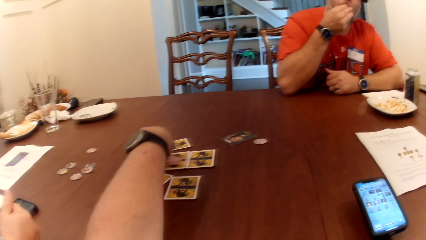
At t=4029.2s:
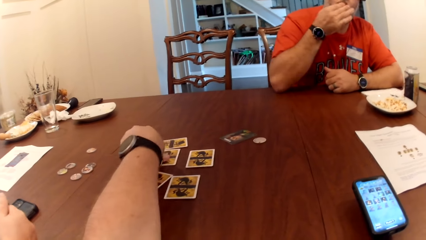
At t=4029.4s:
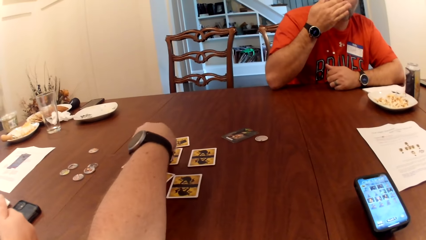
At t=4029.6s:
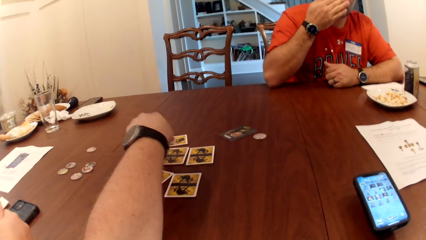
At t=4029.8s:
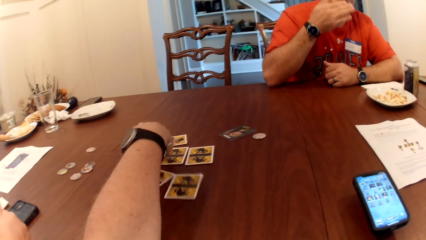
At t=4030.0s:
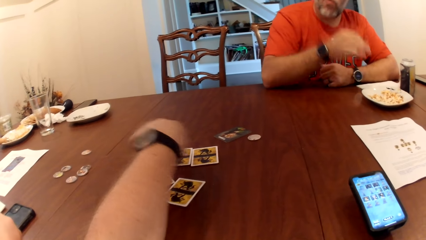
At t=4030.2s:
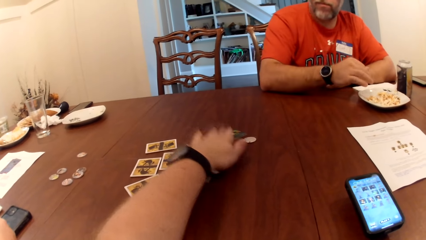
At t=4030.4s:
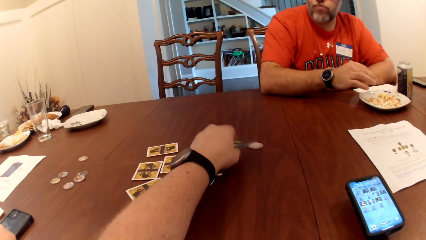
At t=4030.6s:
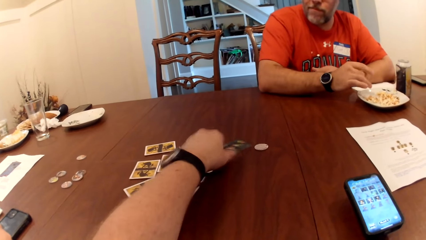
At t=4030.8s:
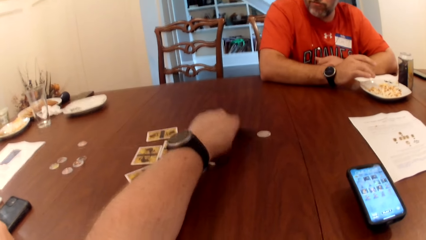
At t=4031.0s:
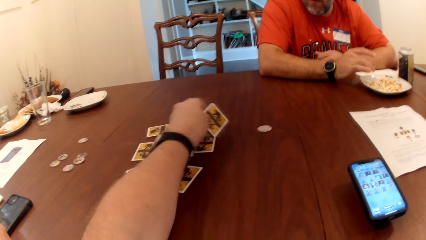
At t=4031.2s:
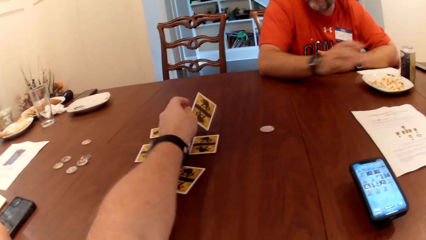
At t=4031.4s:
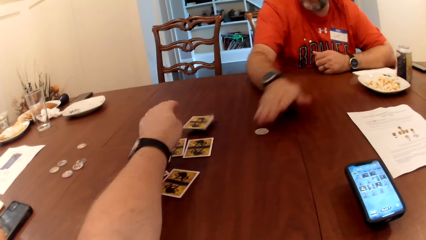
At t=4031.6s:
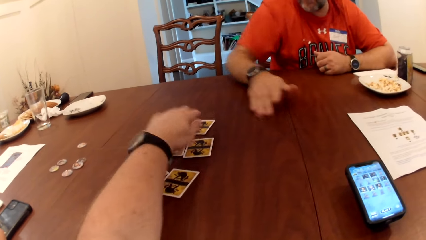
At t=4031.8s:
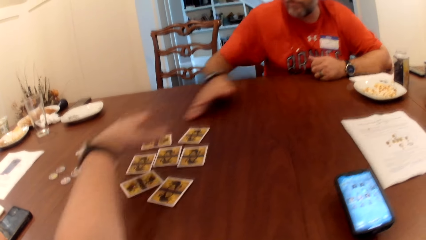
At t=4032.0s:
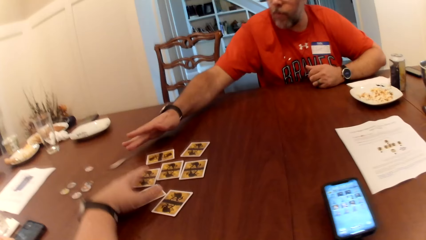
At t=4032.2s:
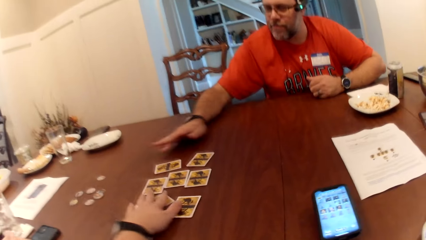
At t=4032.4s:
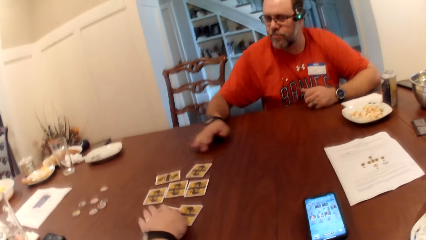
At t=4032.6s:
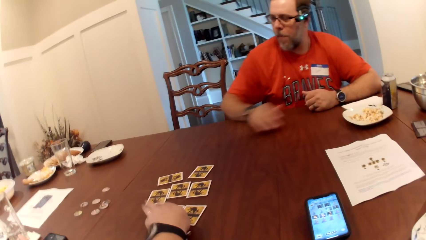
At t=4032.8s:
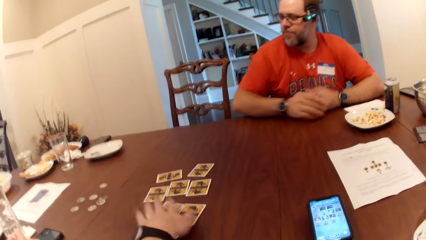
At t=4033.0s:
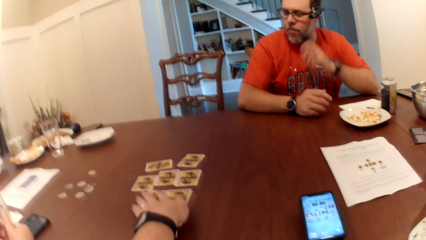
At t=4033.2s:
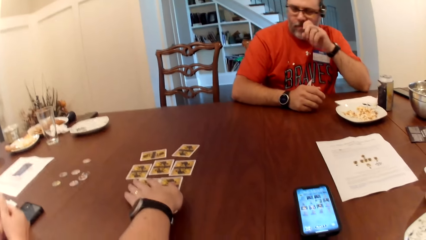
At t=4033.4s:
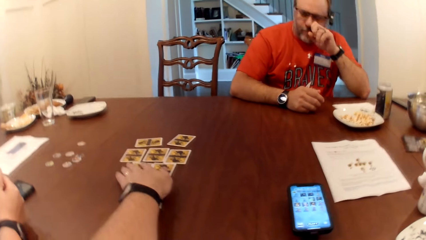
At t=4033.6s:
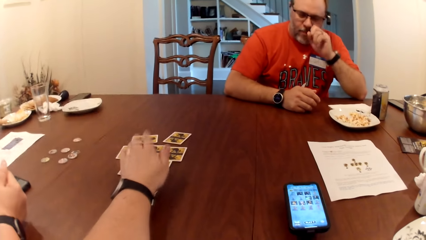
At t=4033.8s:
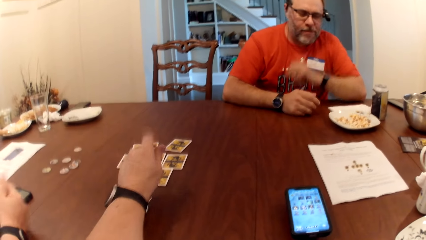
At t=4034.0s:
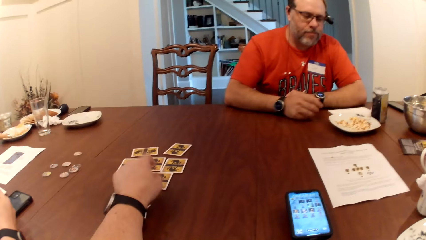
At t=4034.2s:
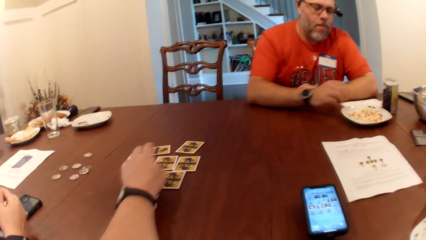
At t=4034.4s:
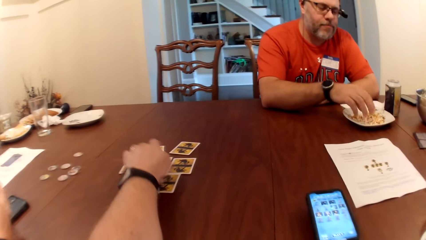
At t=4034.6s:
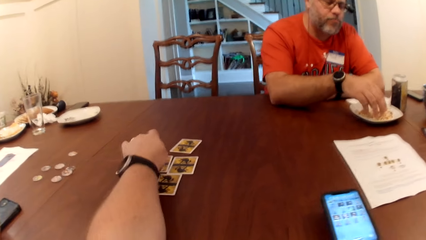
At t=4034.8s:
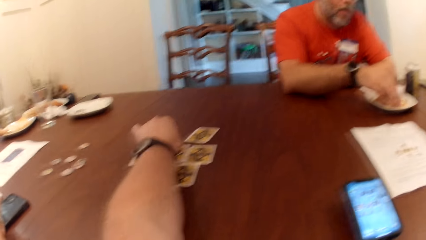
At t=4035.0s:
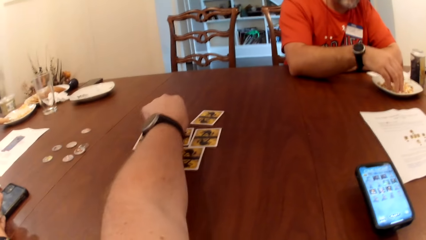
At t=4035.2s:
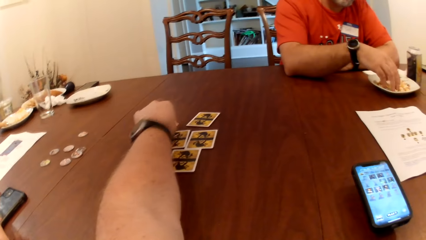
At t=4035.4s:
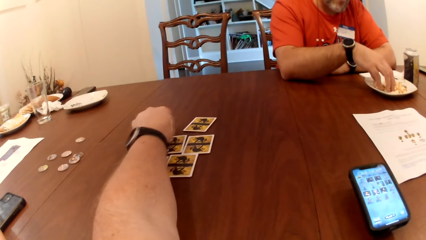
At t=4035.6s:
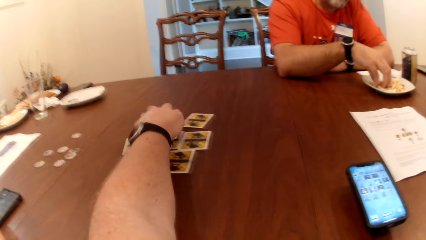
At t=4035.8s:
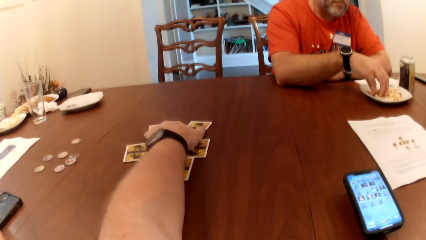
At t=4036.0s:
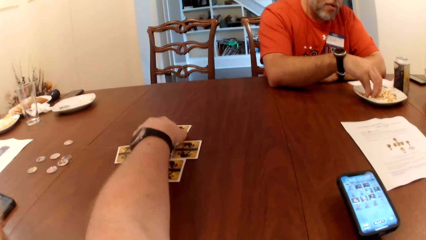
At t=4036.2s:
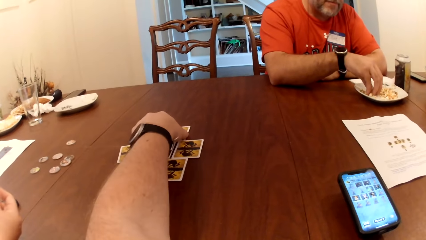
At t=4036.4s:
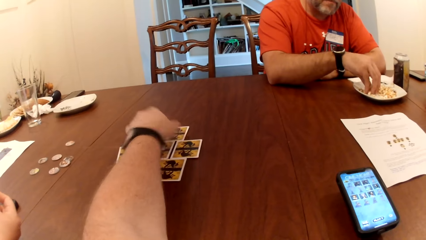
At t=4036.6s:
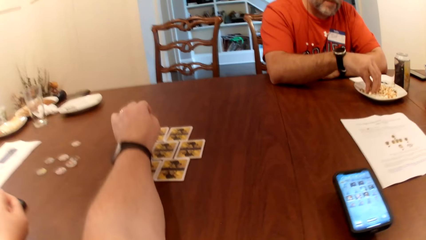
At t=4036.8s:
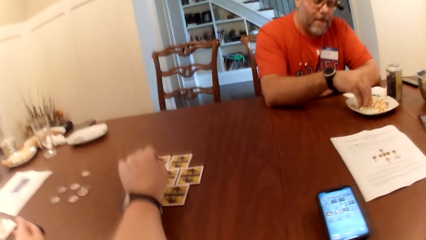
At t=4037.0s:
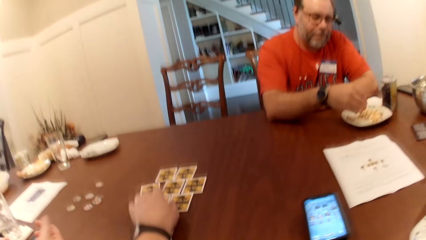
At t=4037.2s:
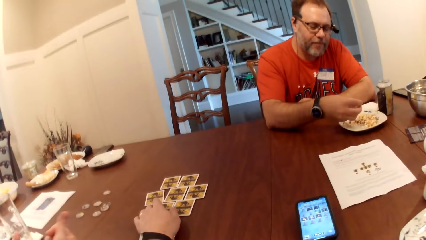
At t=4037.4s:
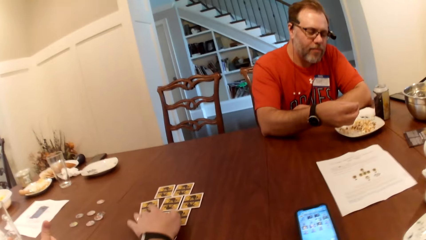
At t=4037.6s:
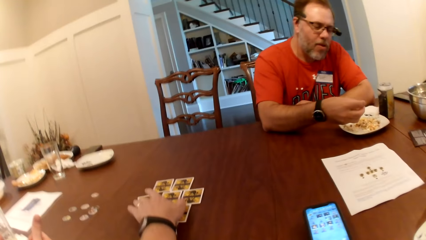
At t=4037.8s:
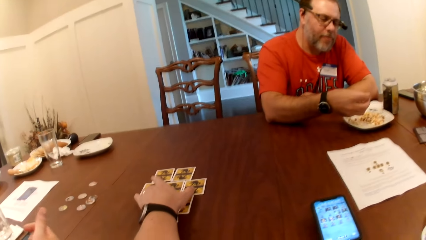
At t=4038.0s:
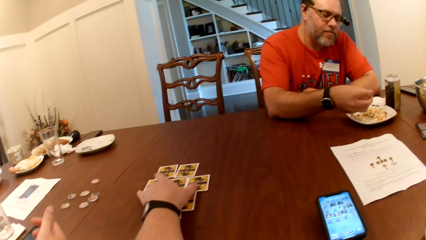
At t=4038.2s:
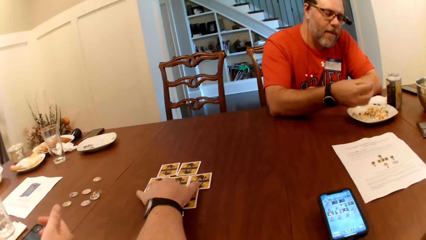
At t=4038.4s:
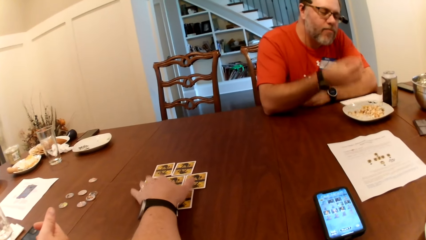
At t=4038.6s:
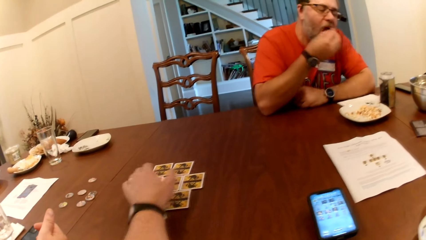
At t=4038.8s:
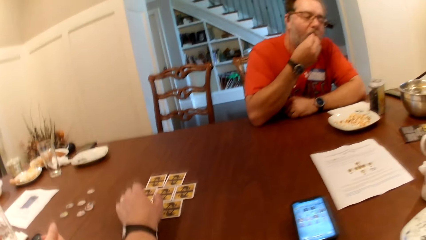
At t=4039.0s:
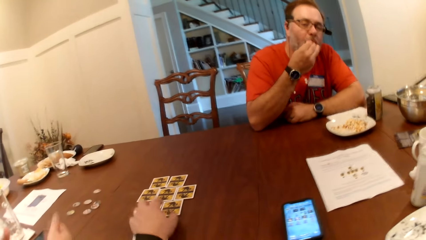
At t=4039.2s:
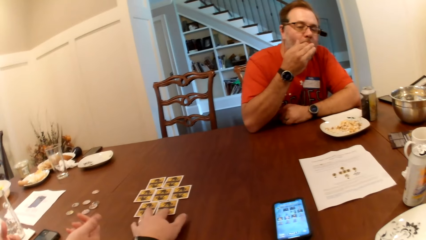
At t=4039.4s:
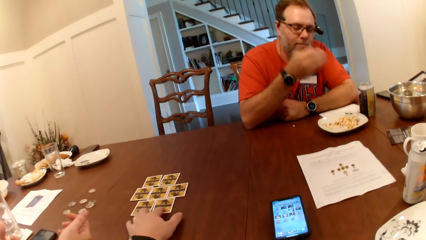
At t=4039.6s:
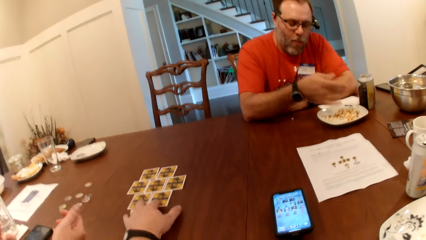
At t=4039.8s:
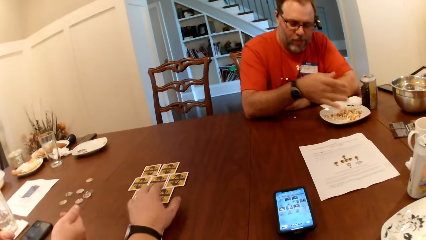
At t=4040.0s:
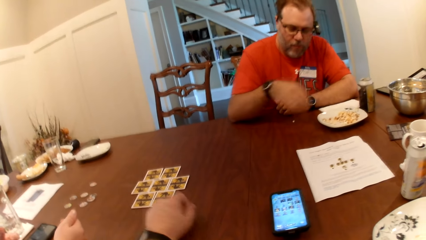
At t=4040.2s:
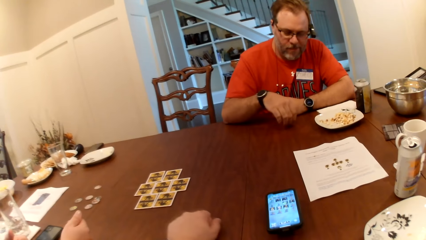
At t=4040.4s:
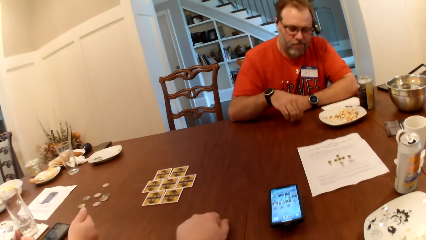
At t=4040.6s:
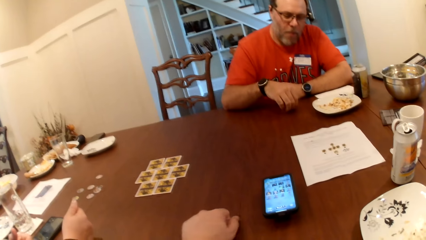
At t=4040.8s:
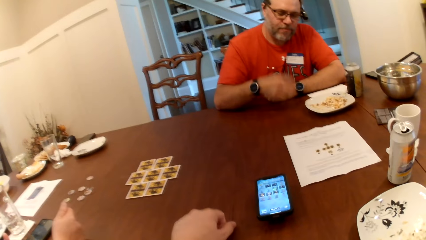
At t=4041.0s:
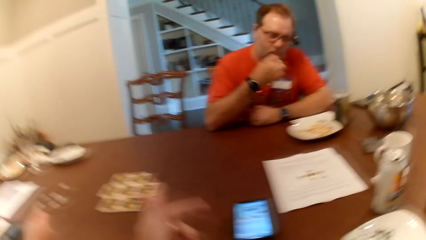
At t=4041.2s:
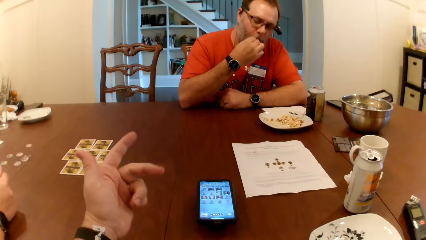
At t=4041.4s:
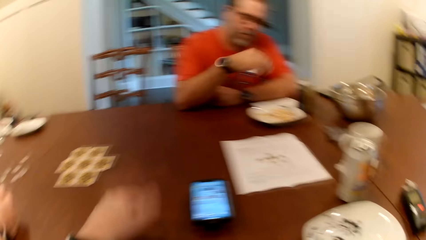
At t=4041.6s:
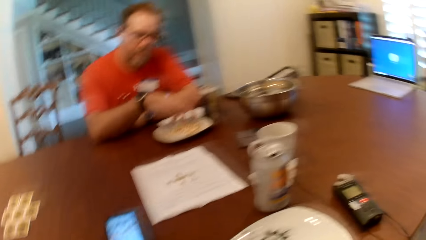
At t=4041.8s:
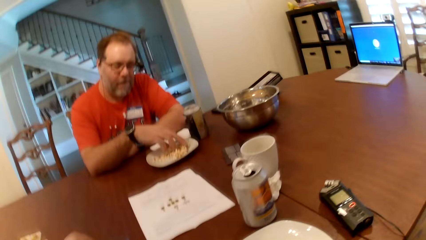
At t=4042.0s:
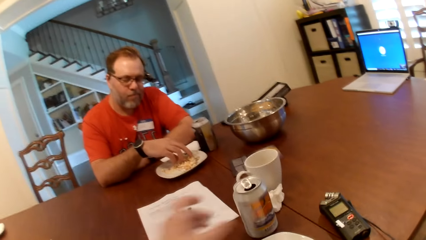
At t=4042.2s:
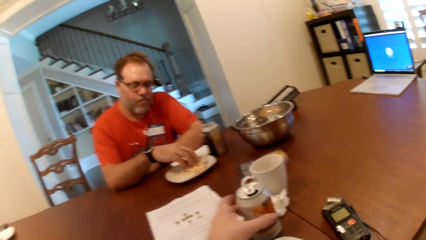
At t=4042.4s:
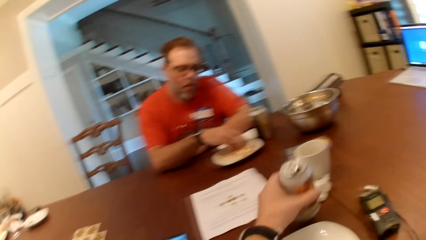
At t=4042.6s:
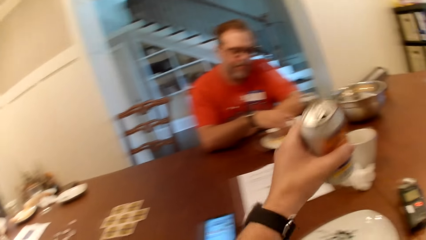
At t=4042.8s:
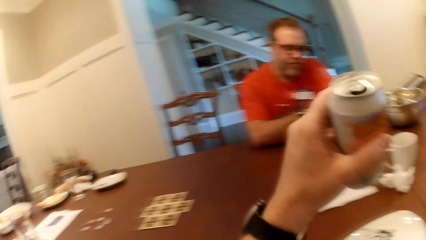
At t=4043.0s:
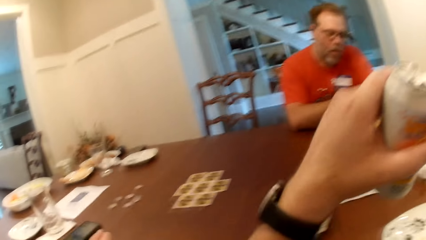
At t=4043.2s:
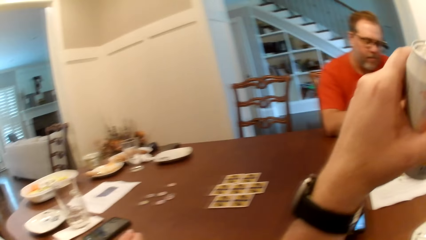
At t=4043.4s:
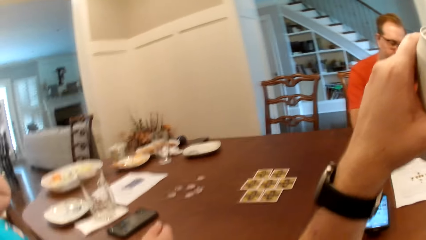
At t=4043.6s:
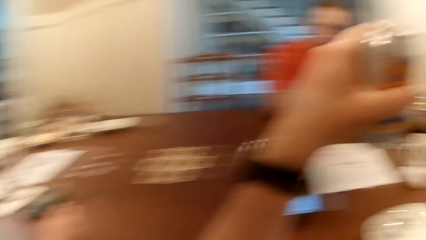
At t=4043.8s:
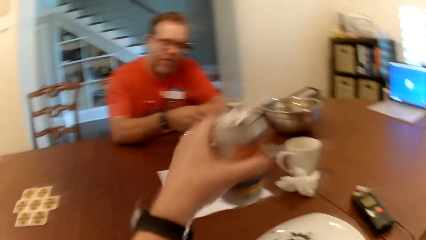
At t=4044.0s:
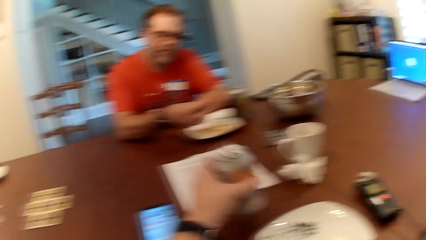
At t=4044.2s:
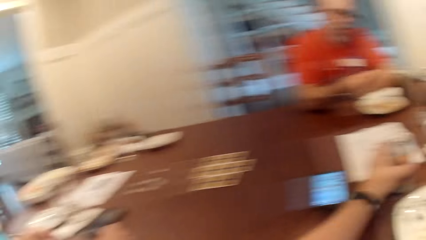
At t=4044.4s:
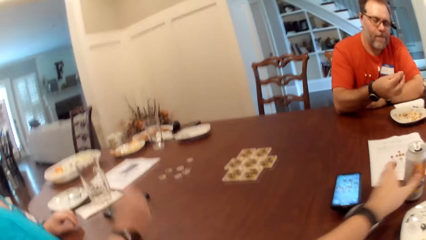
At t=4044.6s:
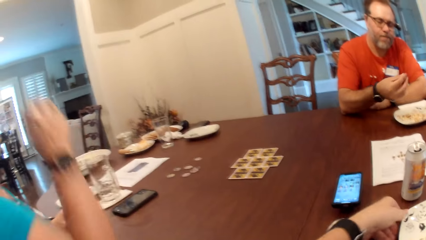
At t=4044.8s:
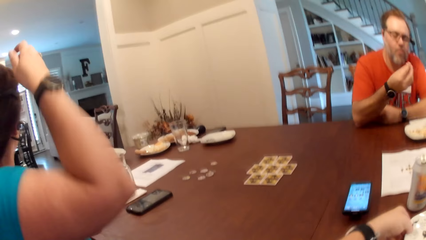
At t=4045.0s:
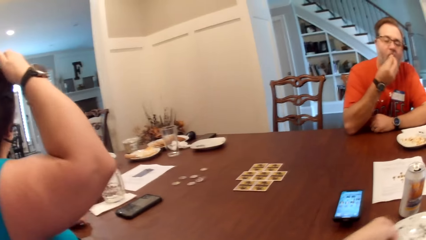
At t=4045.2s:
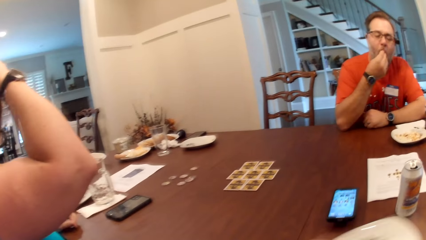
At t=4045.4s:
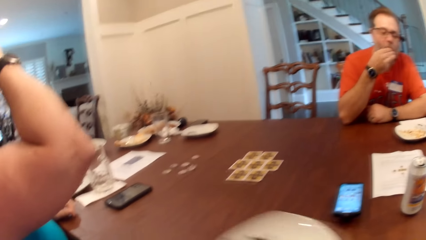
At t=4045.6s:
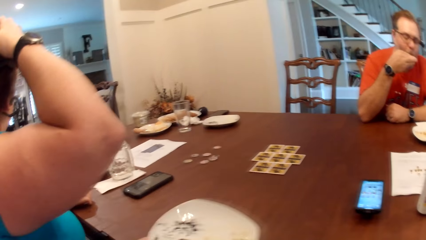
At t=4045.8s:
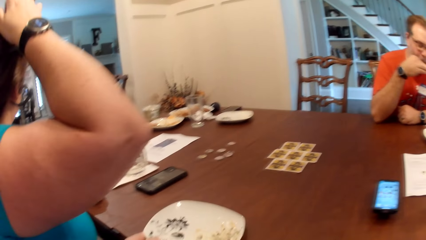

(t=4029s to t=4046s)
The camera wearer touches the cards and flips the card on the table with his left hand. The man pushes the token on the table with both hands. The camera wearer sorts the cards. The man picks up a snack from the plate on the table with his right hand, eats the snack from the plate on the table with his right hand, picks up a snack from the table with his right hand, and eats the snack from the table with his right hand. The camera wearer picks up the can from the table with his left hand, drops the can on the table with his left hand, and picks up a plate from the table with his left hand. The woman removes her right hand from the table. The woman touches the head.
